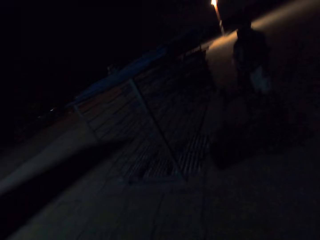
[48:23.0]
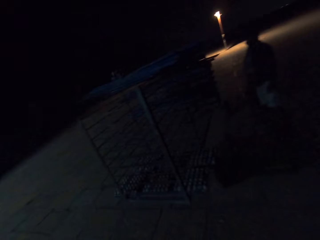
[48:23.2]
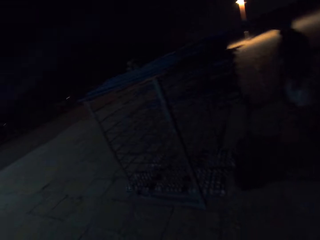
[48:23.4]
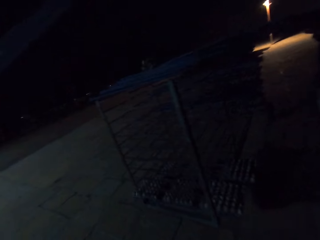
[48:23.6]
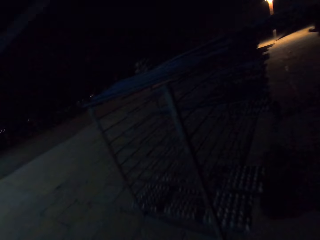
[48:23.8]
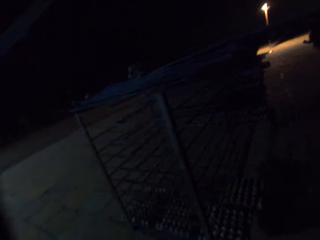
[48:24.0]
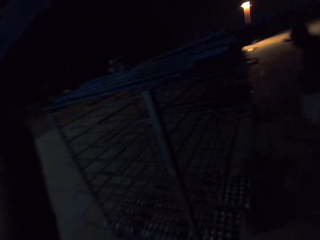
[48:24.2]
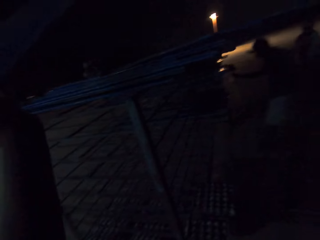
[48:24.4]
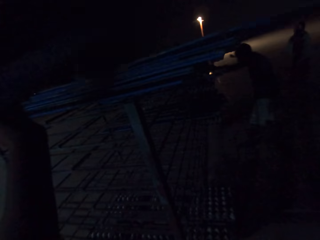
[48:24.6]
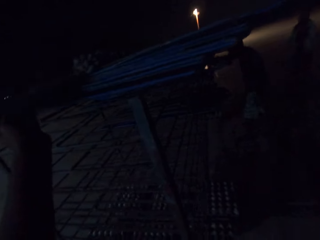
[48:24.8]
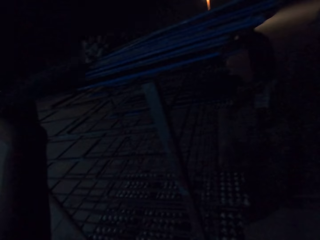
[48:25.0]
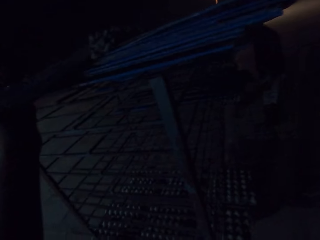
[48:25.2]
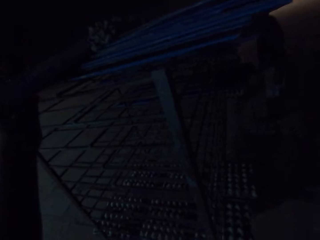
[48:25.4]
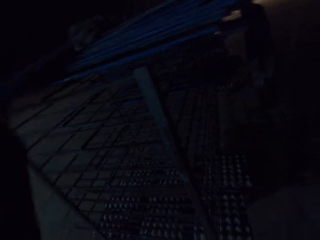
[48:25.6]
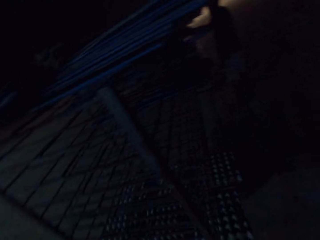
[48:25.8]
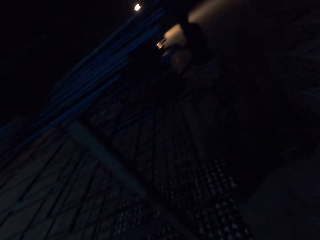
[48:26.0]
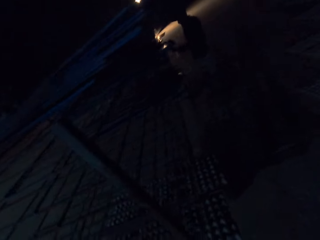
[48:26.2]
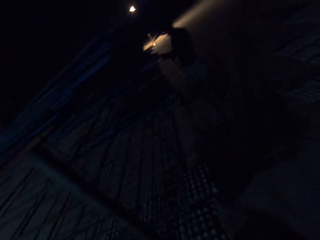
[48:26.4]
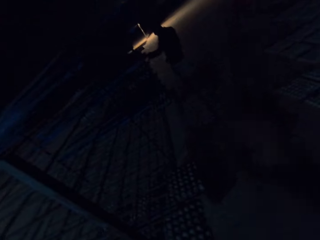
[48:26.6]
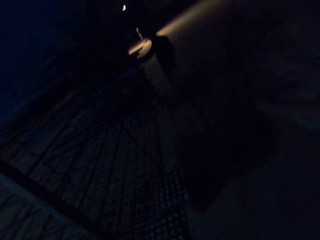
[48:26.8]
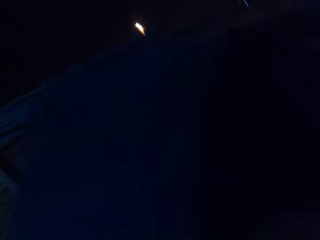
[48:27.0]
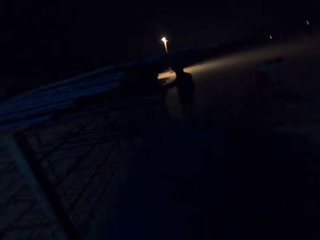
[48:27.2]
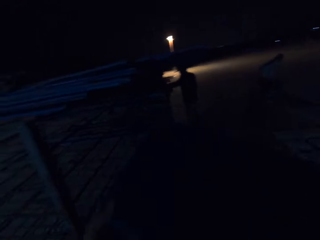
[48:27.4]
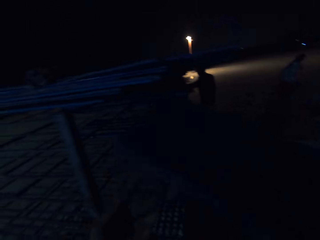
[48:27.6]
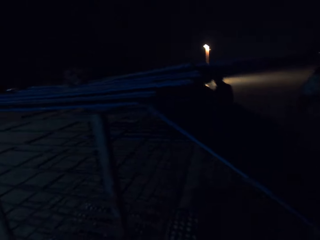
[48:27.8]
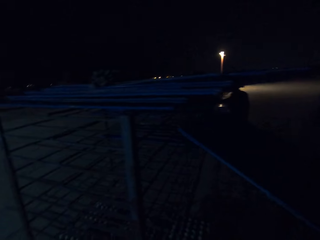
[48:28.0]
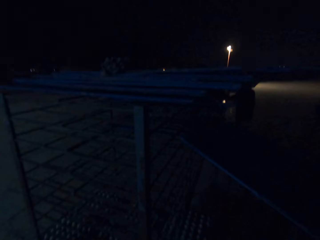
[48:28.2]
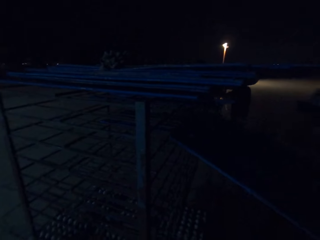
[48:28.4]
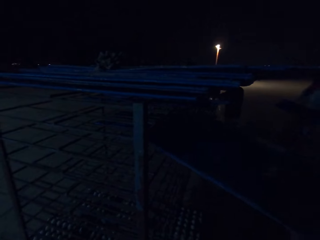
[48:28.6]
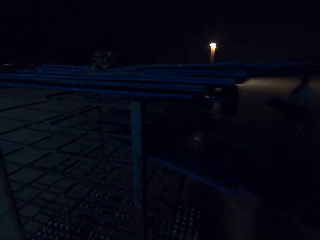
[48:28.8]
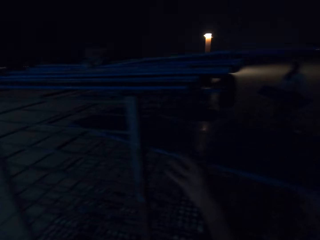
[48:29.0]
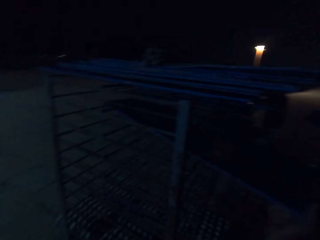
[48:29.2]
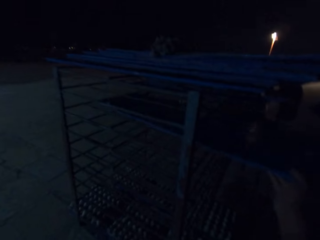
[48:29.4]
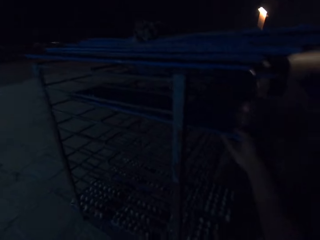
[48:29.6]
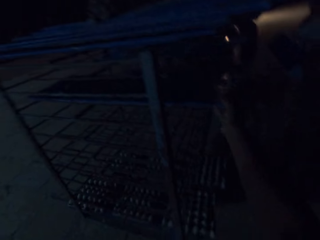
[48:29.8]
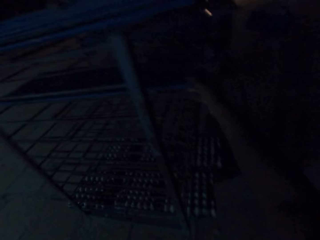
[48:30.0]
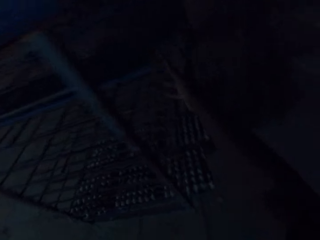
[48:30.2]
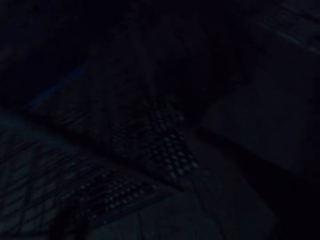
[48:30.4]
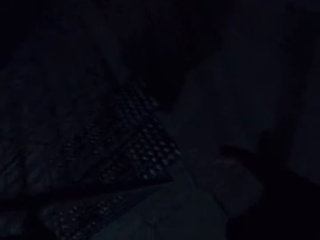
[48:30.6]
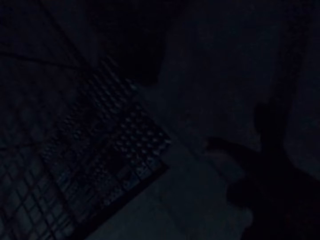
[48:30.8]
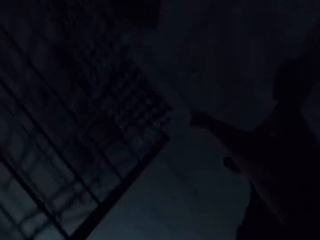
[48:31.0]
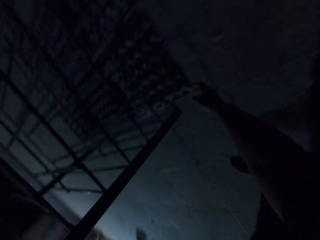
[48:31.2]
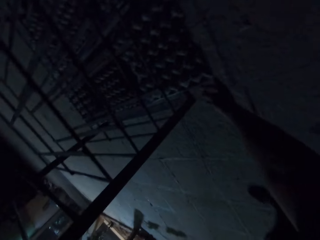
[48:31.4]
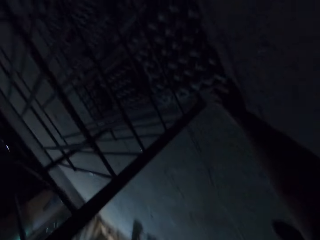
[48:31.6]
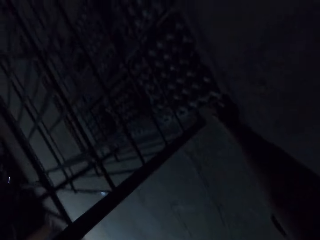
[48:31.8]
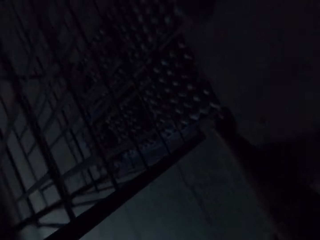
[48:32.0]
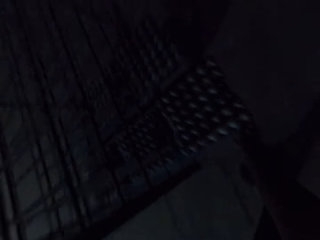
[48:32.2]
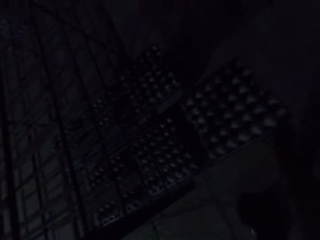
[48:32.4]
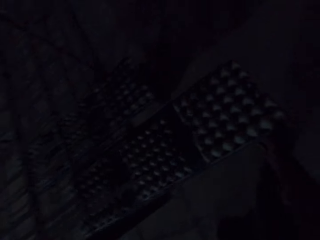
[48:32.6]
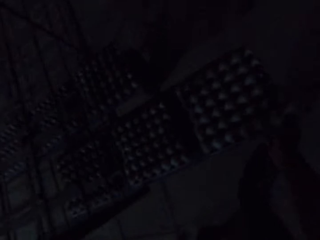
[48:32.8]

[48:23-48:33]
The camera wearer moves towards the cart. They place the board on the rack. They put a flat sheet into the cart. They pick a board on the rack. They move around the cart.

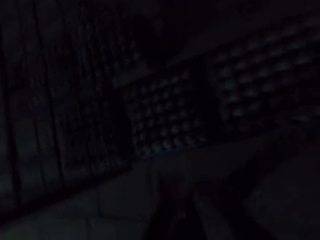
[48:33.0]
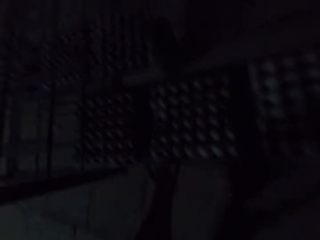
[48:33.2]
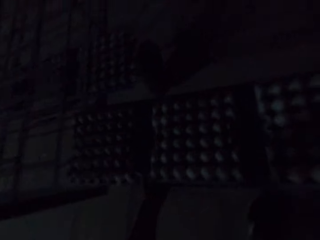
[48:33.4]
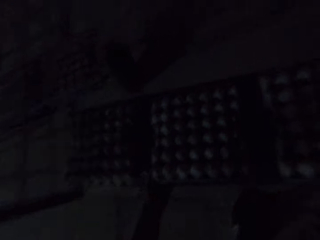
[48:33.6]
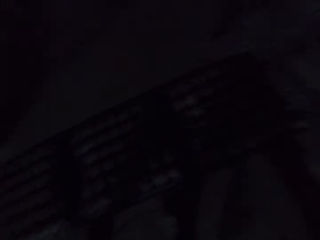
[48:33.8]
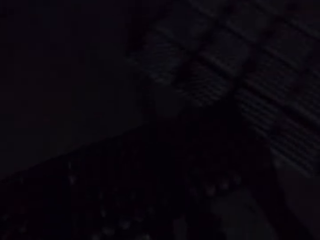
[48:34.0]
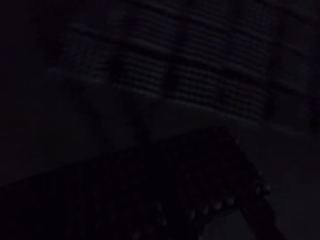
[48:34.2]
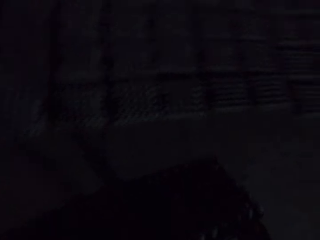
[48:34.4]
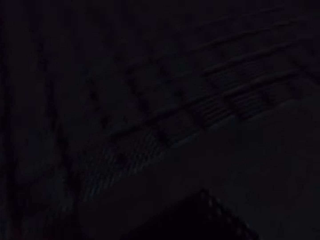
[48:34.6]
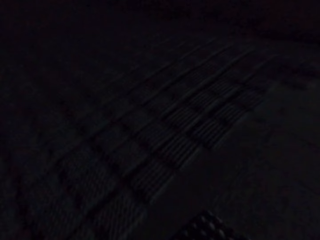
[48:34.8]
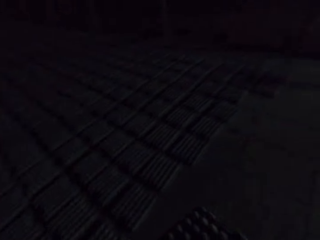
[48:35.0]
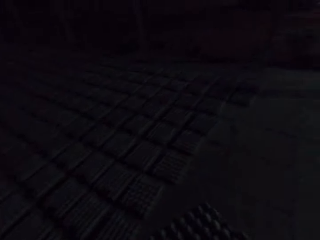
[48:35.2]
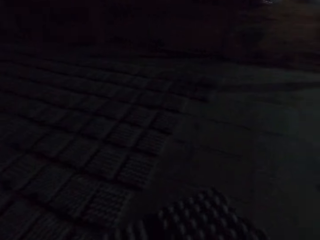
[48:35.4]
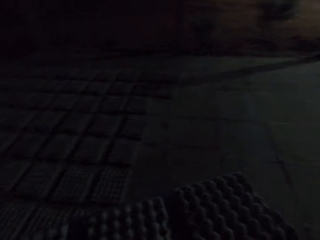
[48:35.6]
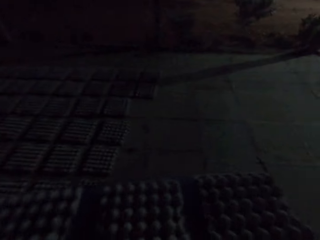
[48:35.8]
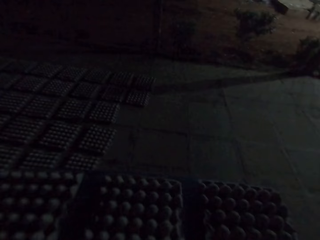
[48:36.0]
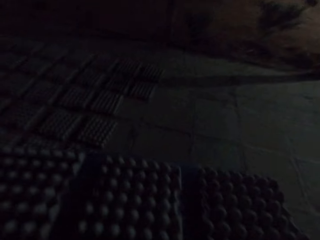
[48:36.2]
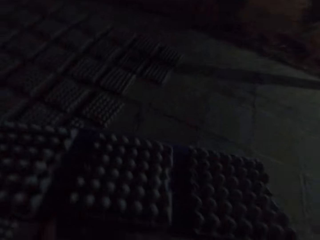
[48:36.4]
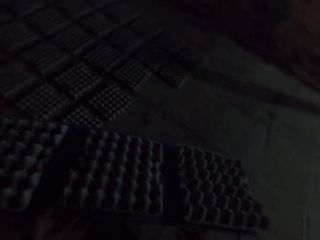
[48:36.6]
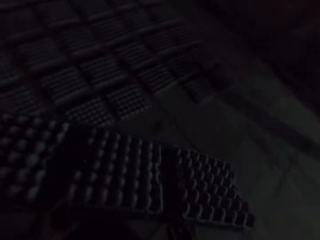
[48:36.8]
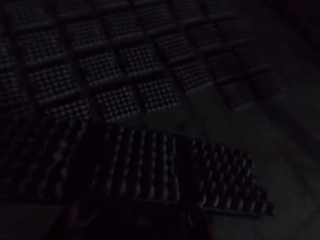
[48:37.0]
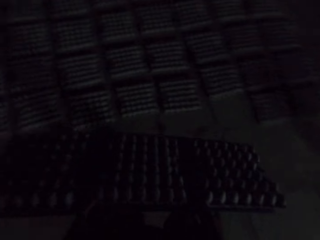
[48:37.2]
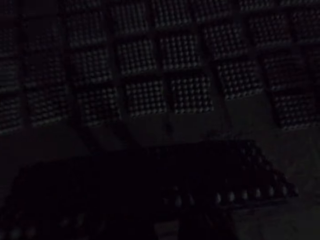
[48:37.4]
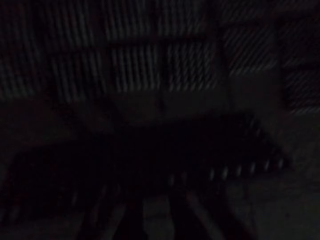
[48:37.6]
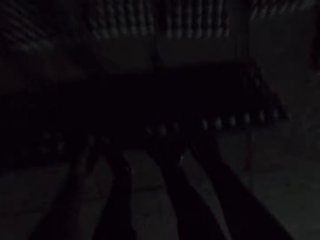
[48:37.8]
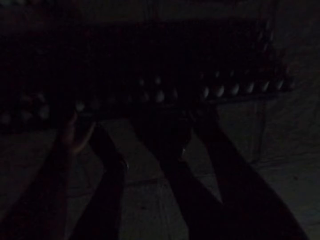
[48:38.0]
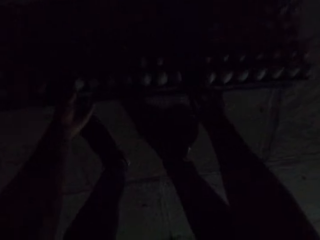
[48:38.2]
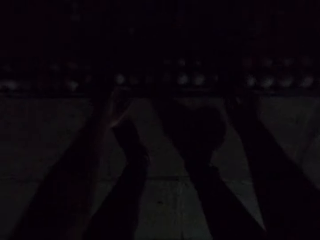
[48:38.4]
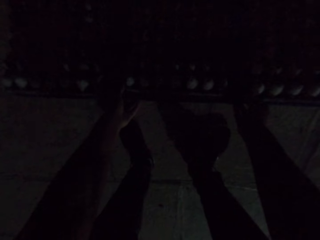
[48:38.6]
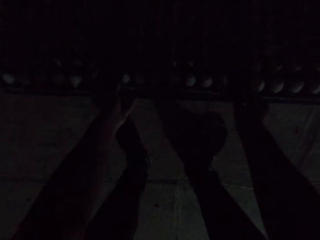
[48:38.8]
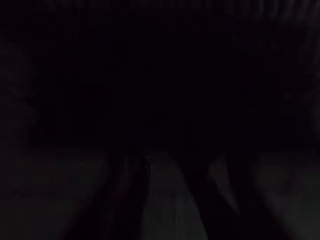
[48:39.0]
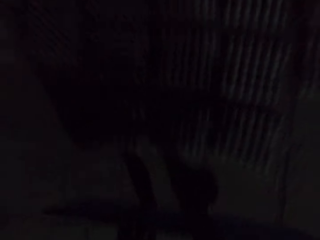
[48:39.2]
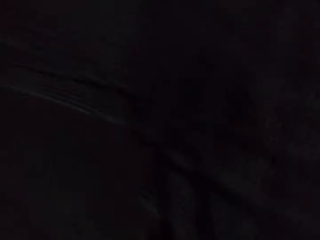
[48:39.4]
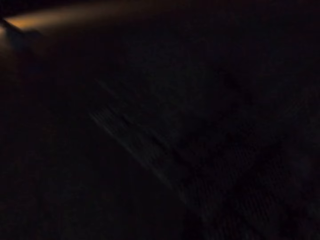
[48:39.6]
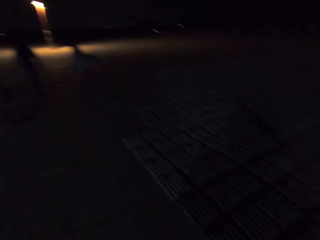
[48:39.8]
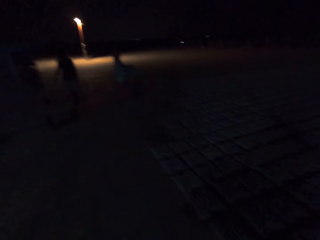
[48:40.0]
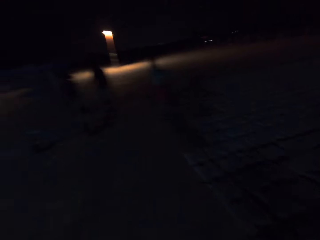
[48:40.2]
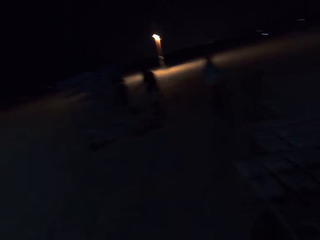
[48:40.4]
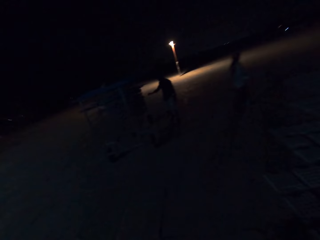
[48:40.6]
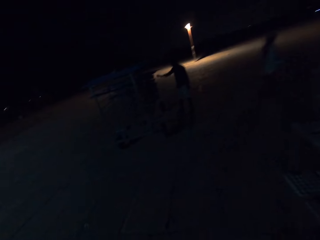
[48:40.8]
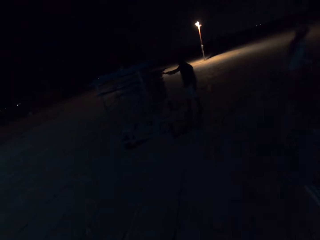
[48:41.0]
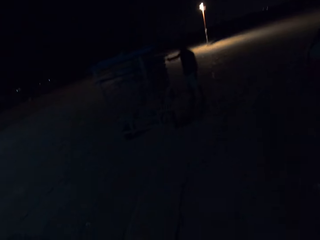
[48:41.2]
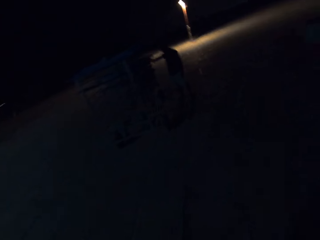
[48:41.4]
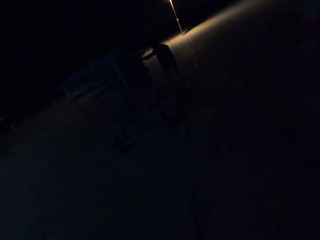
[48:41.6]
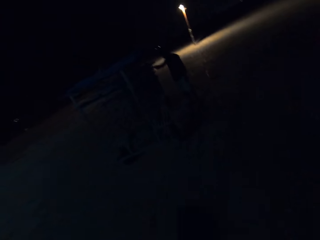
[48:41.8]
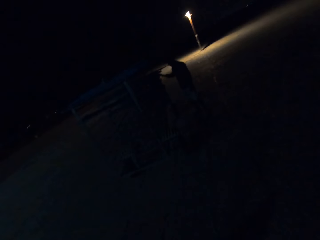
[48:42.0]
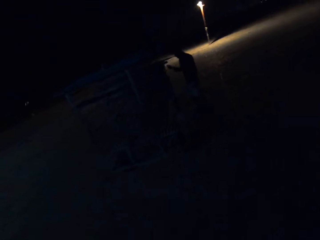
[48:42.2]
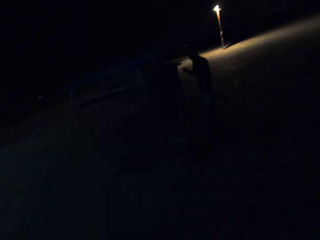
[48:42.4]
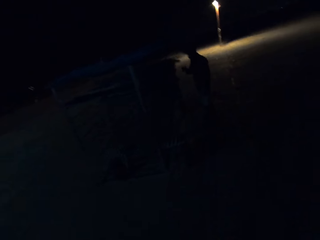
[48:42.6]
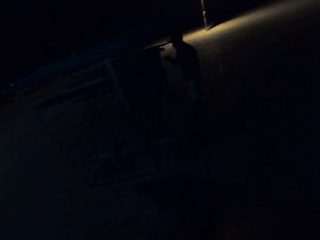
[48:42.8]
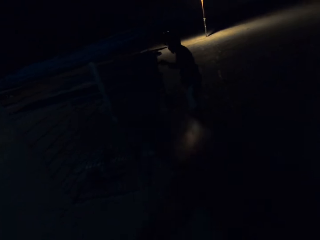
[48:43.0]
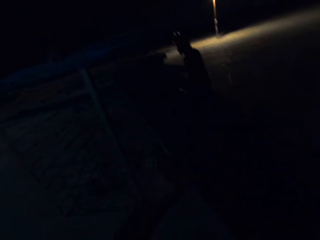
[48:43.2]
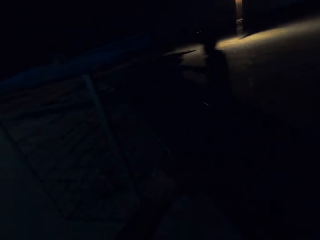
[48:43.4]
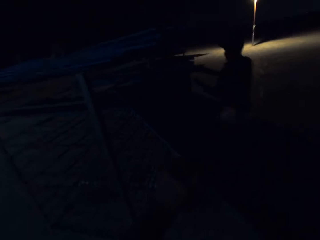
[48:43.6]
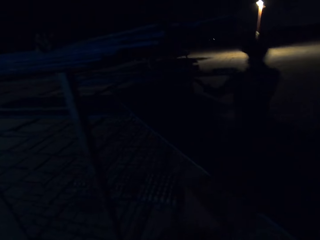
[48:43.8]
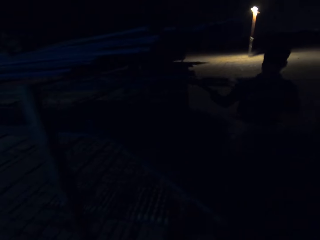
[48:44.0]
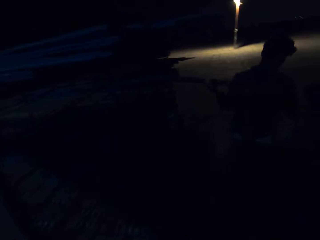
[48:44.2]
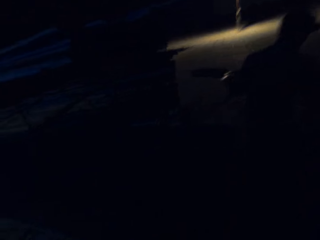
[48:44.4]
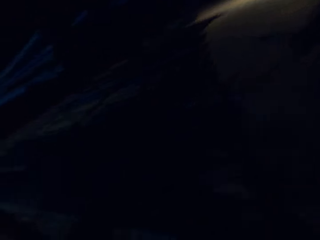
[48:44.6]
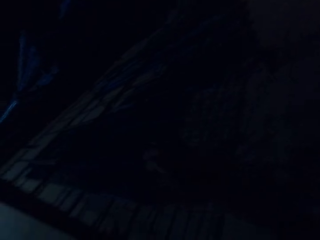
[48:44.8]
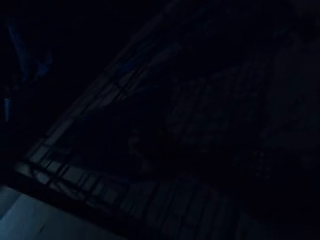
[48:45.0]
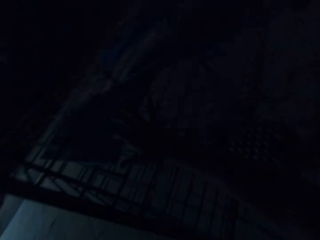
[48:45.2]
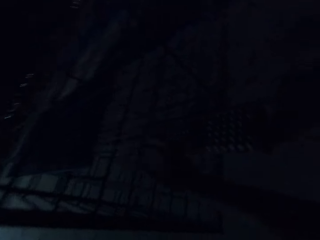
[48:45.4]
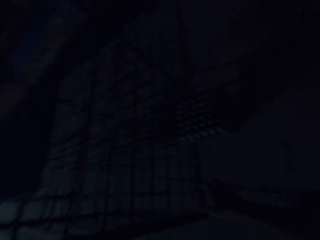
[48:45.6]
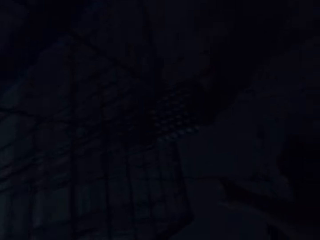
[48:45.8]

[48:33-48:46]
The camera wearer carries some egg trays. They drop the egg trays on the ground. They move towards the cart. They place the board on the rack.
